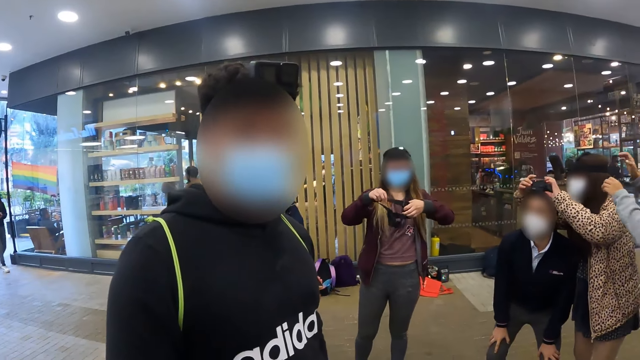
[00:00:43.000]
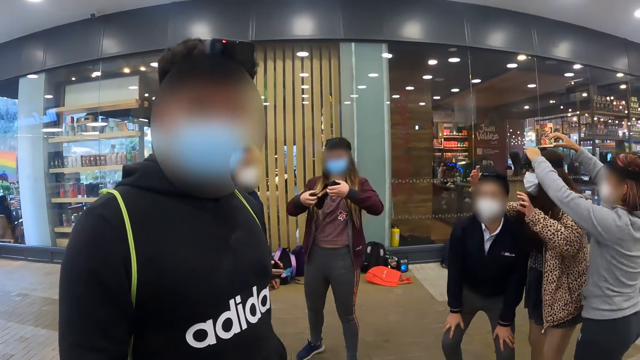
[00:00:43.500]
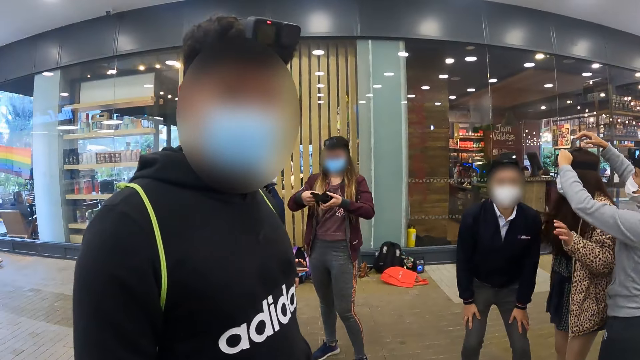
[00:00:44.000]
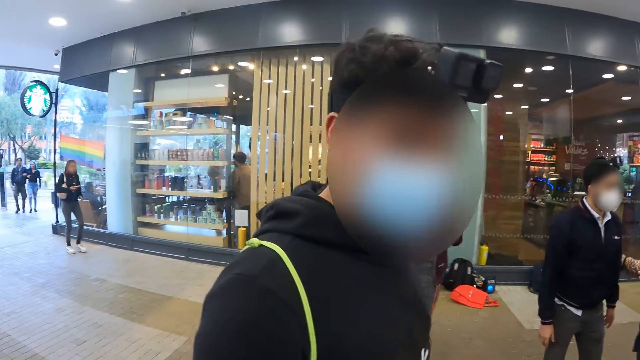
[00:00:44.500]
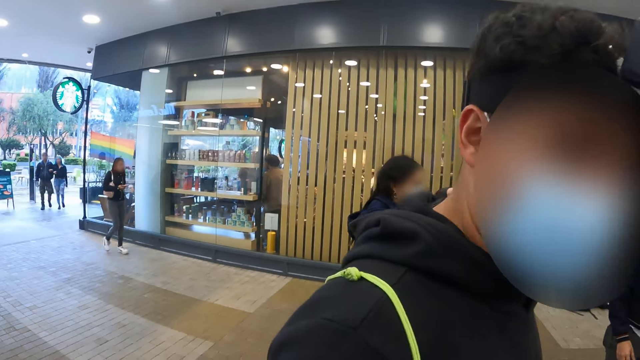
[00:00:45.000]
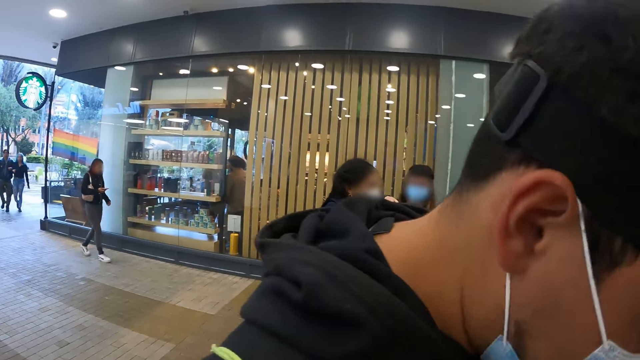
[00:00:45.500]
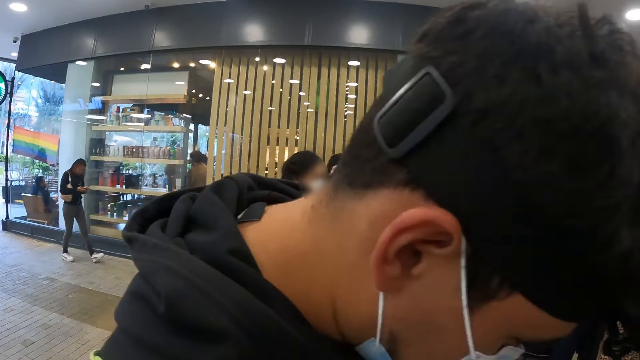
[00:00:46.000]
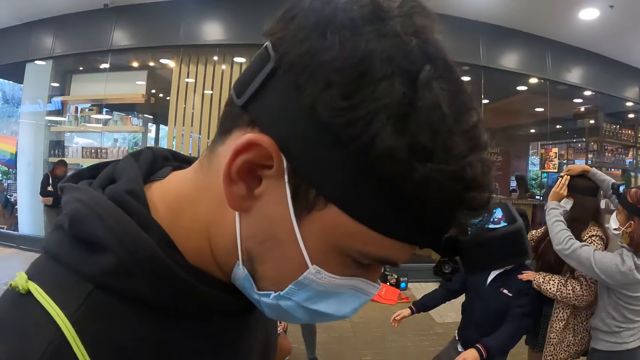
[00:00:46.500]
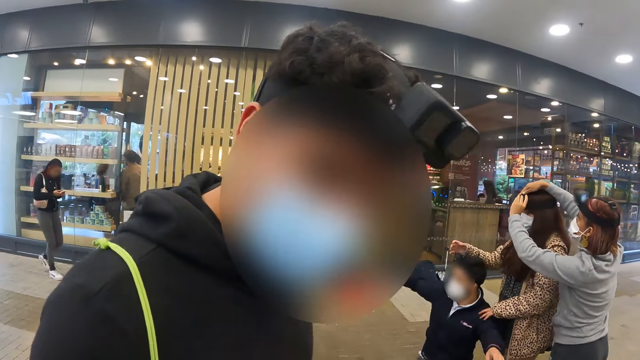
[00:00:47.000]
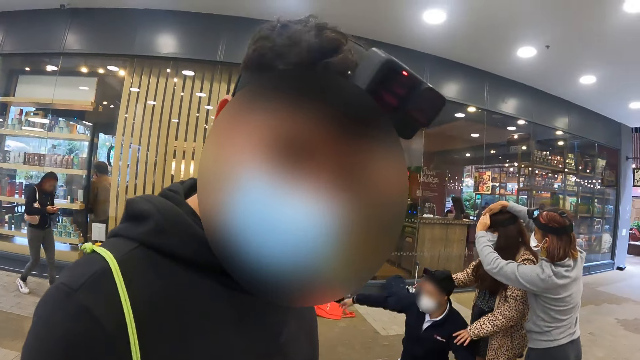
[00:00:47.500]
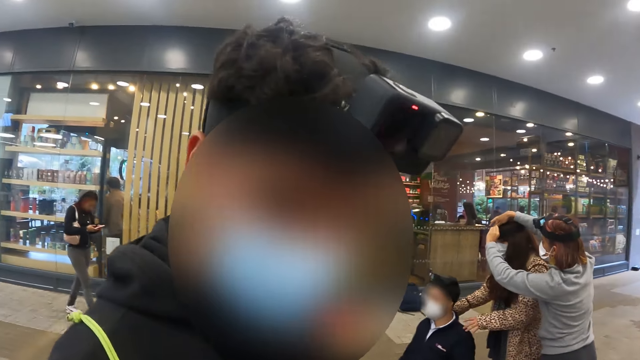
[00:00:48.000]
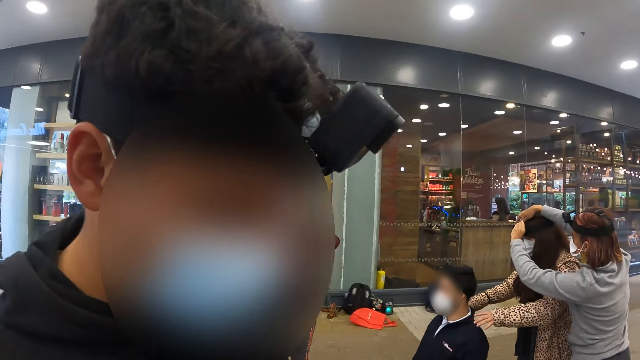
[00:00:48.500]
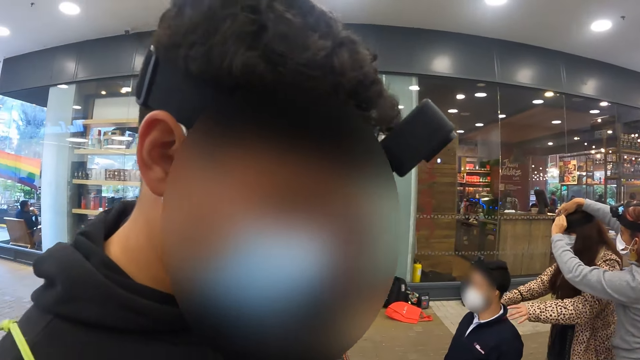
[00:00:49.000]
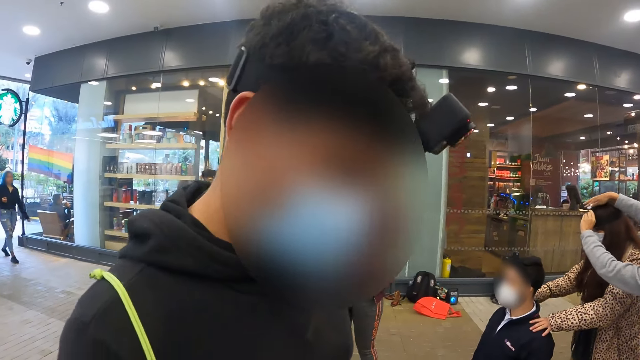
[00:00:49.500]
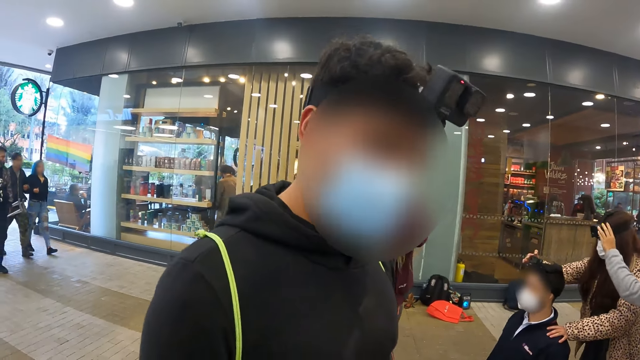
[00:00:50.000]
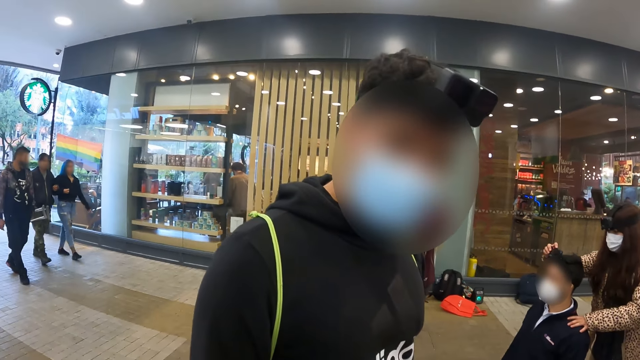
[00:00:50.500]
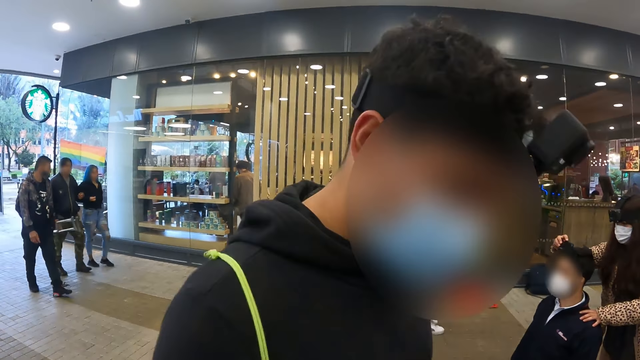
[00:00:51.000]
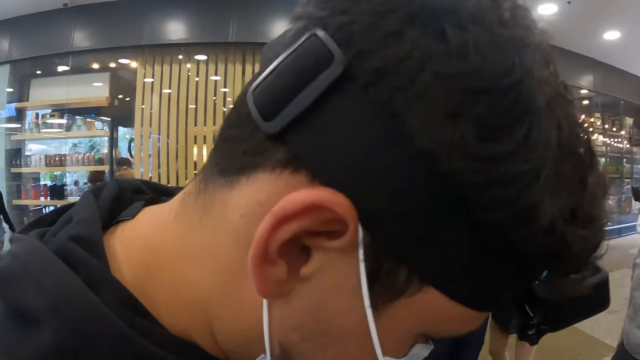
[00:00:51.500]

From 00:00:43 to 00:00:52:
The camera wearer talks to a man. They look at the man.

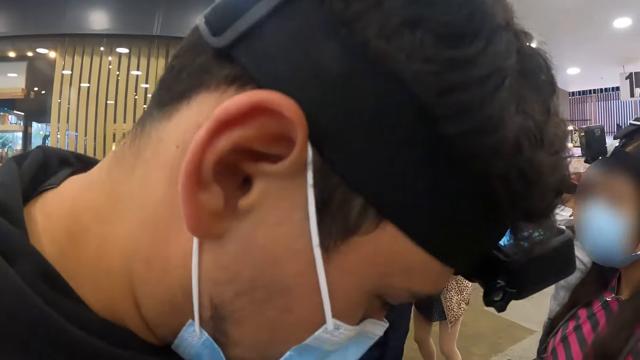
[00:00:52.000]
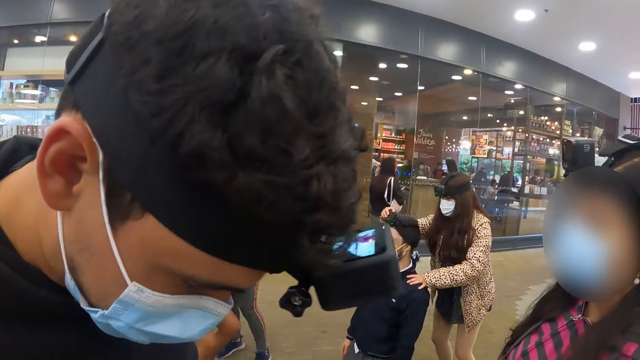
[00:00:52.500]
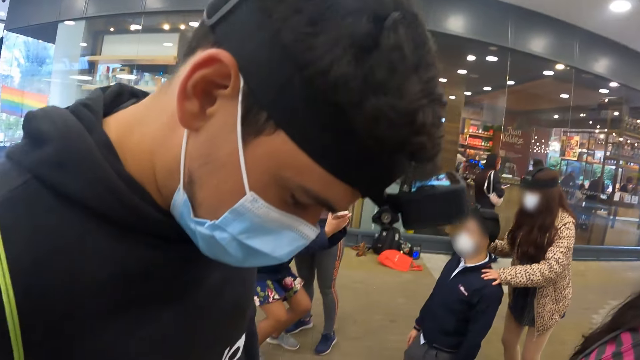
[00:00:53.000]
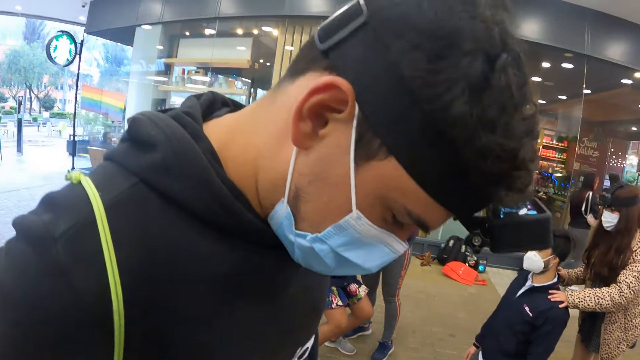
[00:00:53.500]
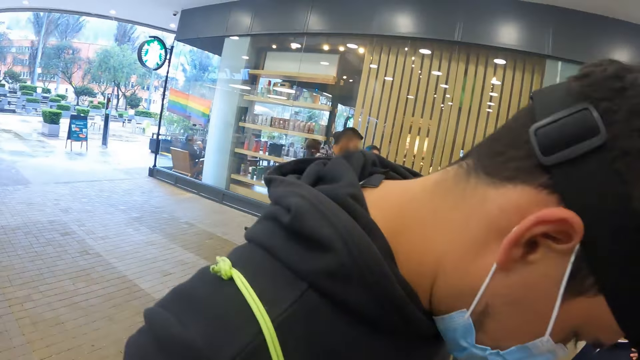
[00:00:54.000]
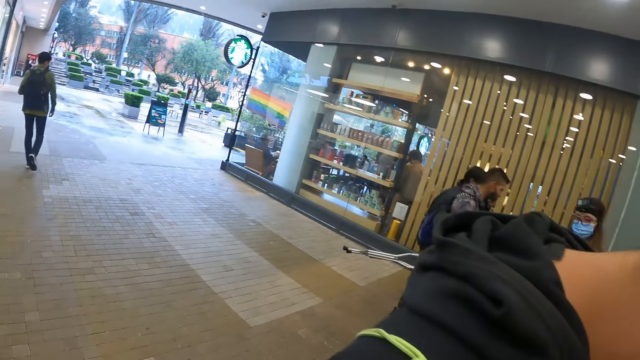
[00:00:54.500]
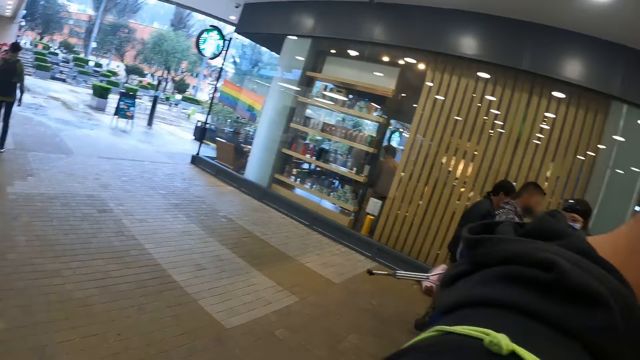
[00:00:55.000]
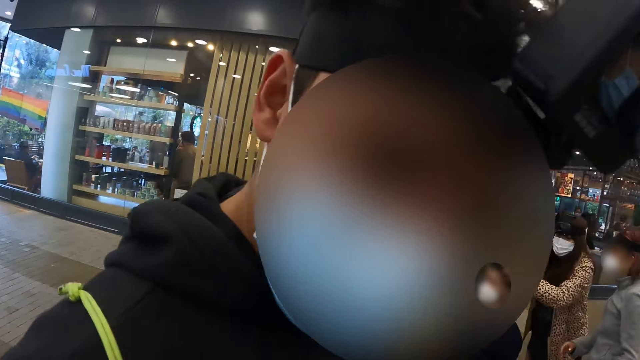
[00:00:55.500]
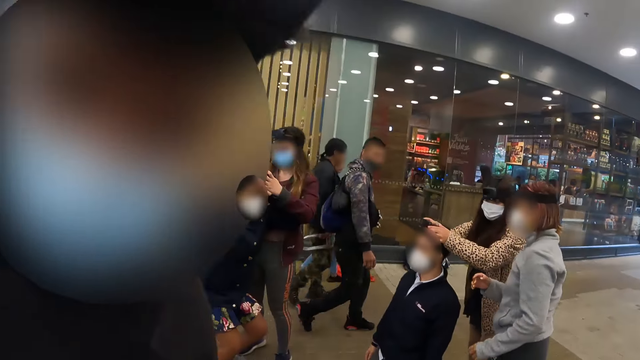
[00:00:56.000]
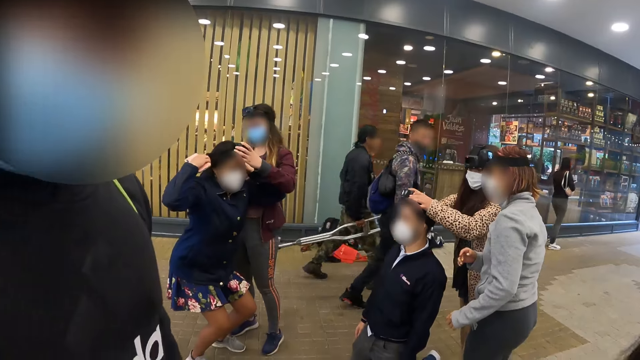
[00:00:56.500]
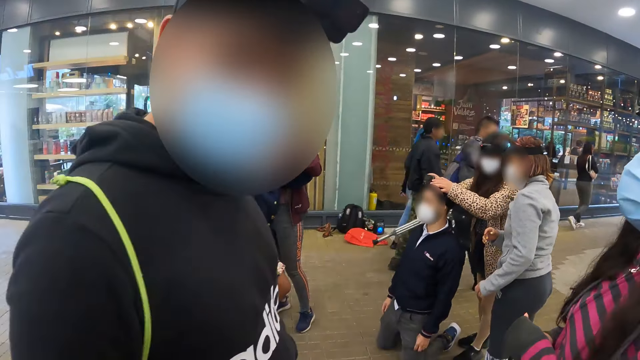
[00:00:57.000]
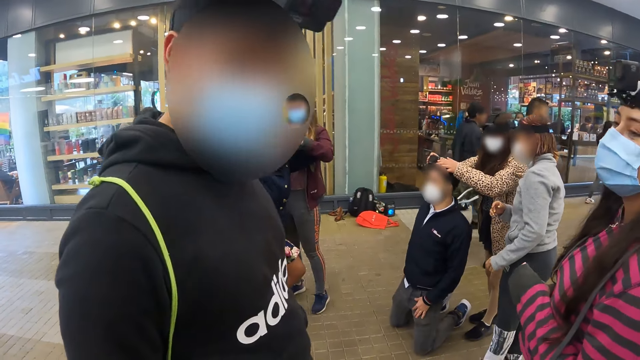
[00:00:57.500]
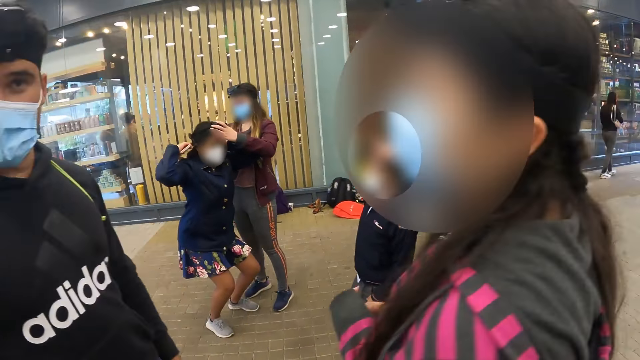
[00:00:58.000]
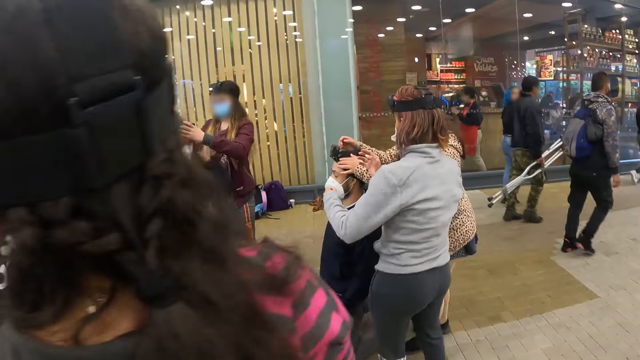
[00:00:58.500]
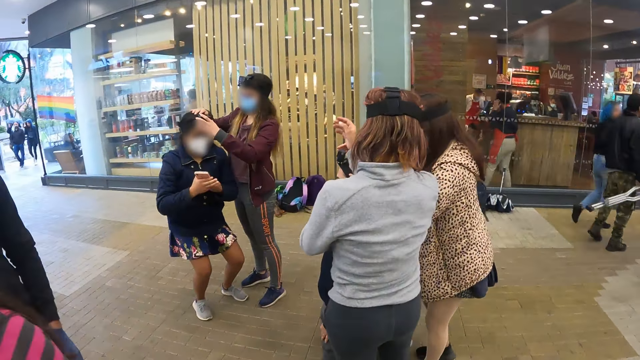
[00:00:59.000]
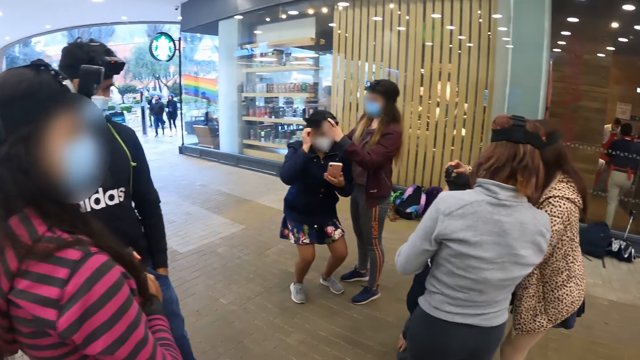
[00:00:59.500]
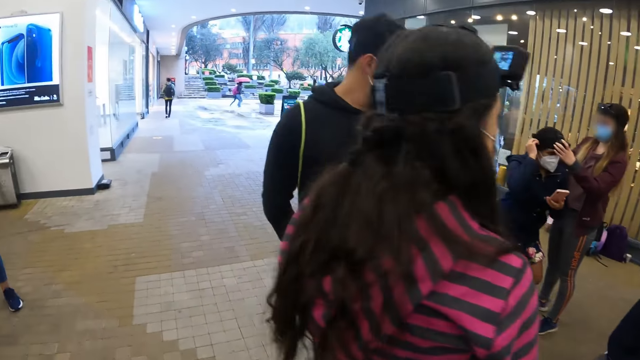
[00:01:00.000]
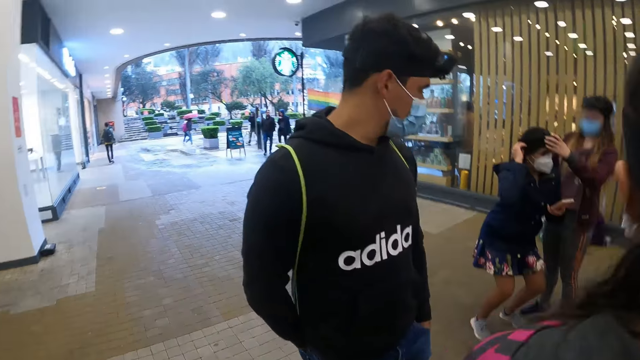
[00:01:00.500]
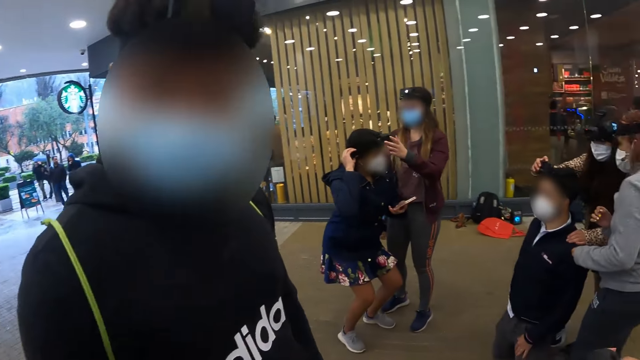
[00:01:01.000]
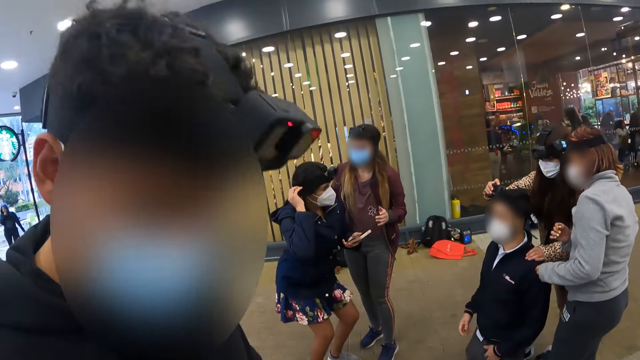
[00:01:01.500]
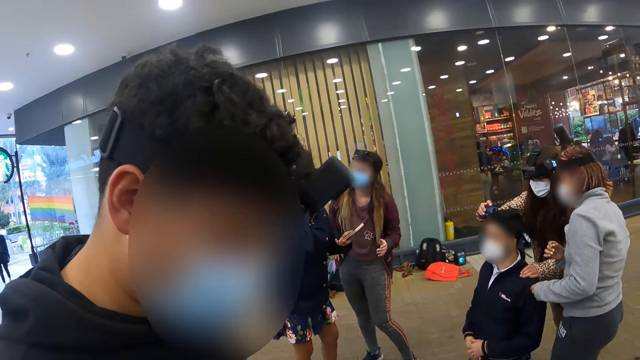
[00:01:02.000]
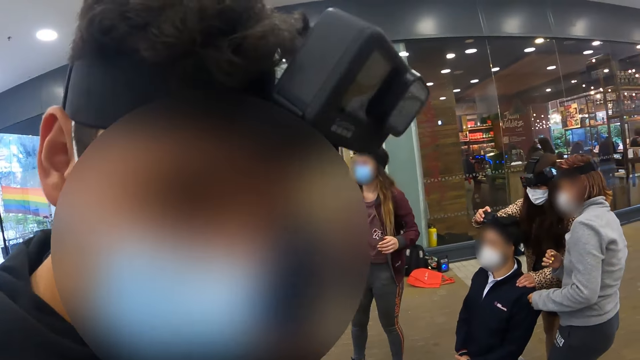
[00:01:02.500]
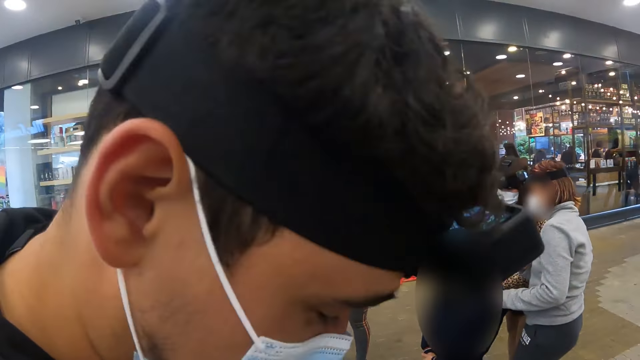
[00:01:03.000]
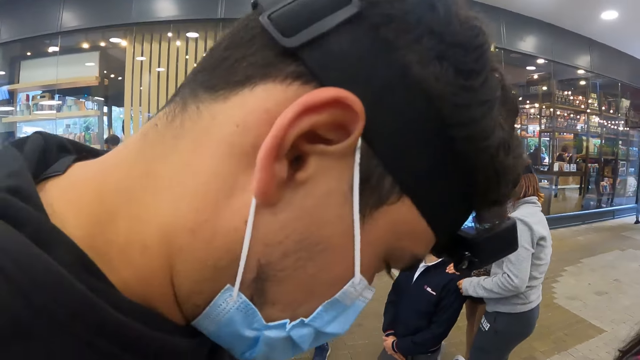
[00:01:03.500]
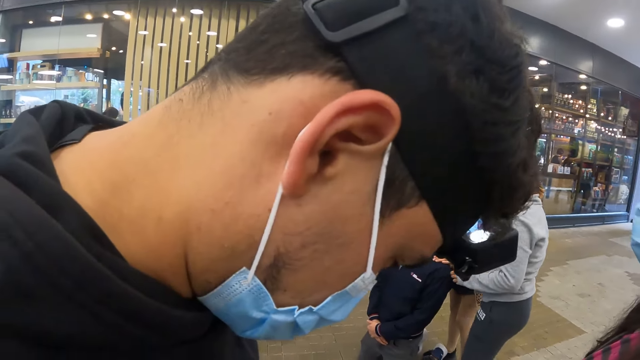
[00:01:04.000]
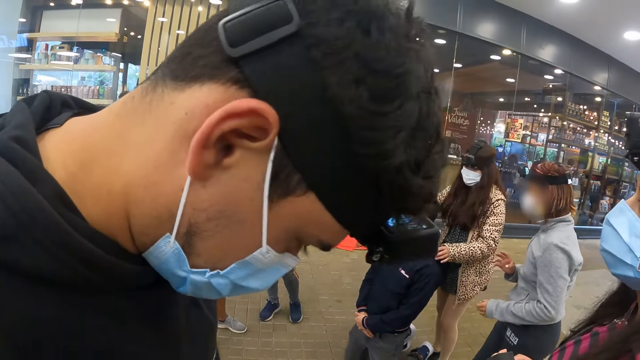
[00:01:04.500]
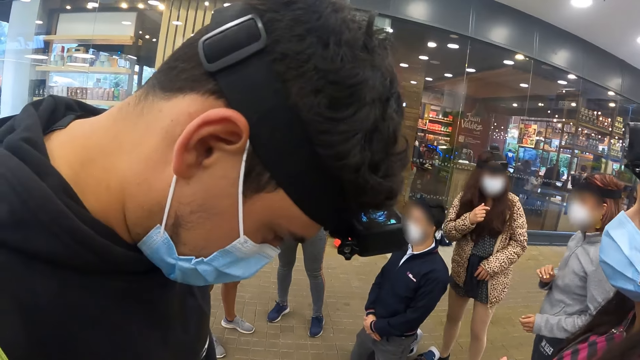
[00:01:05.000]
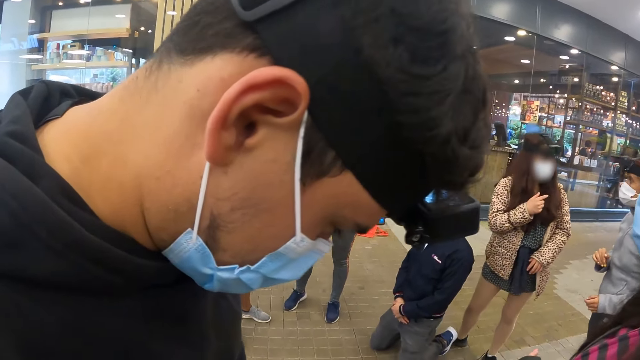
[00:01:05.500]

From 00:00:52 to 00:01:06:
The camera wearer looks around. They talk to a person. They walk in the shop. They look around. They talk to the person. They interact with the person.
